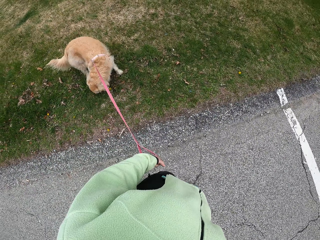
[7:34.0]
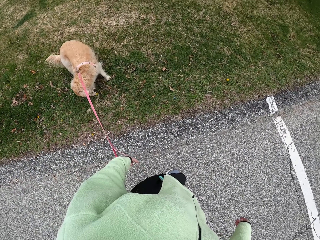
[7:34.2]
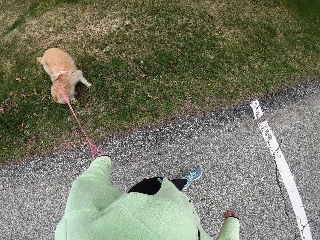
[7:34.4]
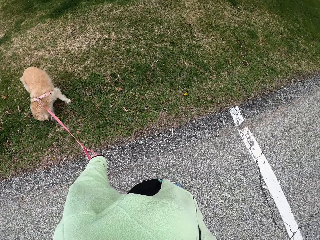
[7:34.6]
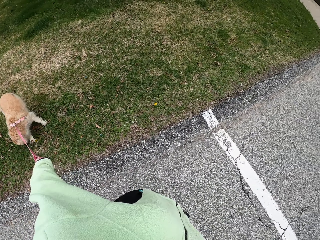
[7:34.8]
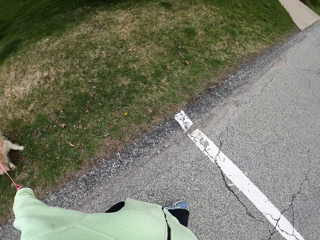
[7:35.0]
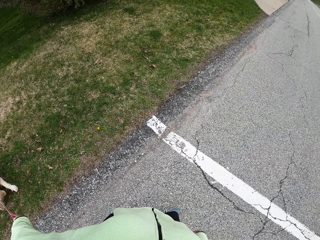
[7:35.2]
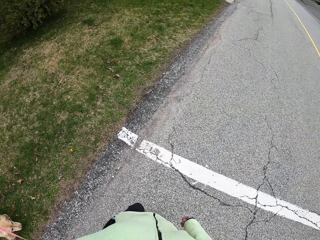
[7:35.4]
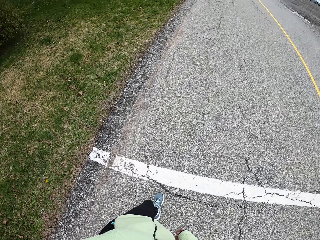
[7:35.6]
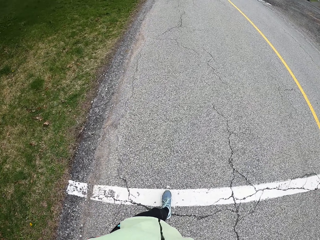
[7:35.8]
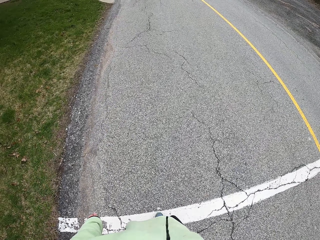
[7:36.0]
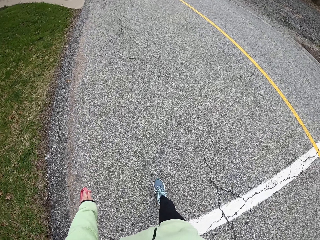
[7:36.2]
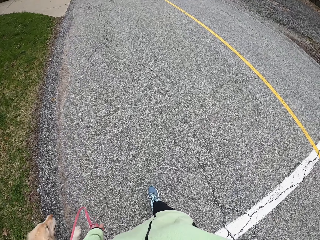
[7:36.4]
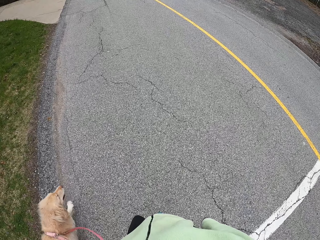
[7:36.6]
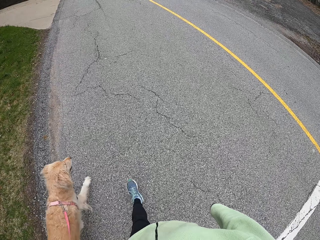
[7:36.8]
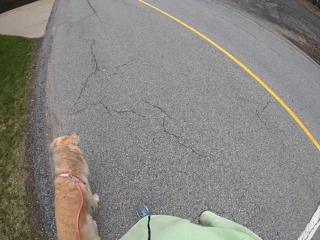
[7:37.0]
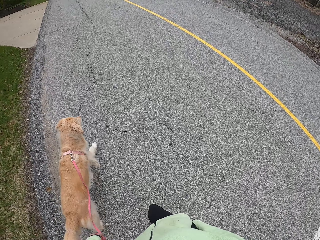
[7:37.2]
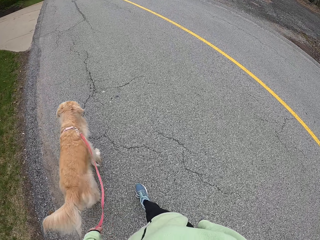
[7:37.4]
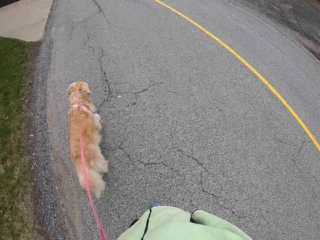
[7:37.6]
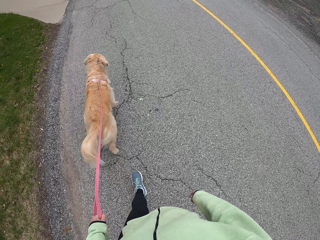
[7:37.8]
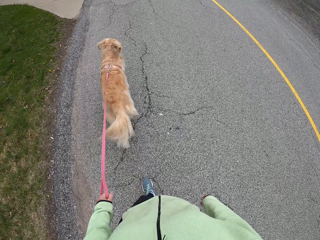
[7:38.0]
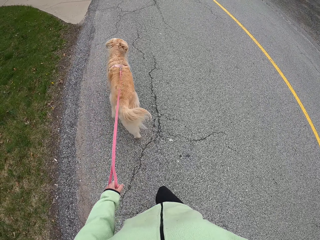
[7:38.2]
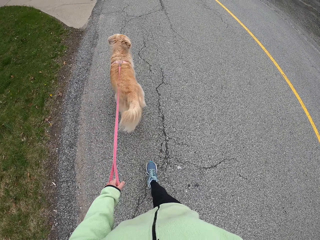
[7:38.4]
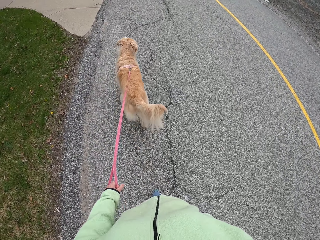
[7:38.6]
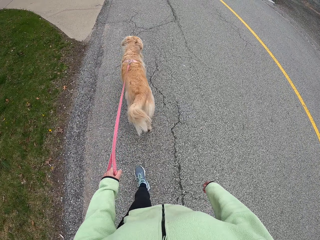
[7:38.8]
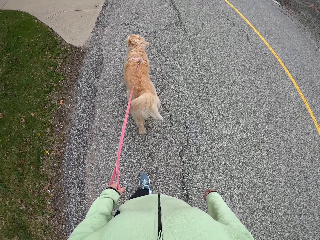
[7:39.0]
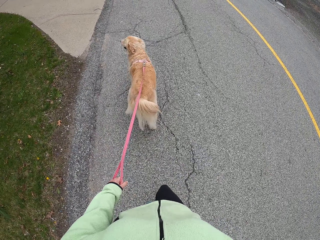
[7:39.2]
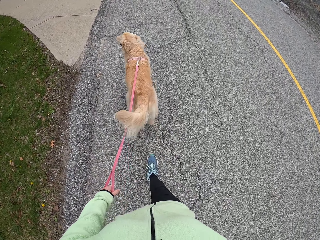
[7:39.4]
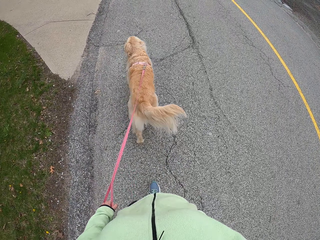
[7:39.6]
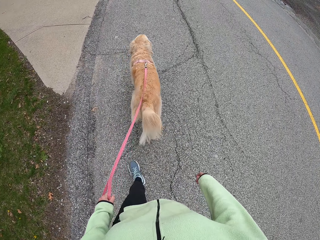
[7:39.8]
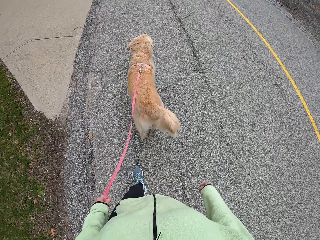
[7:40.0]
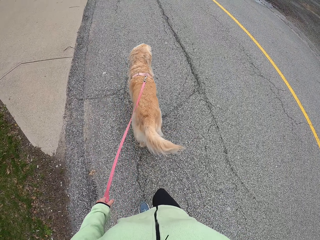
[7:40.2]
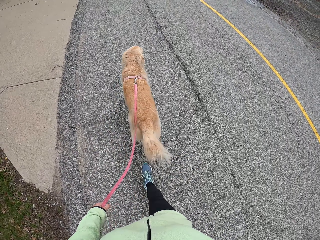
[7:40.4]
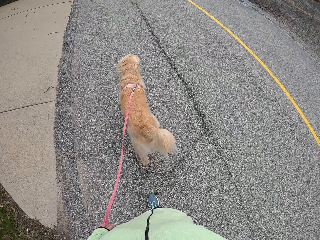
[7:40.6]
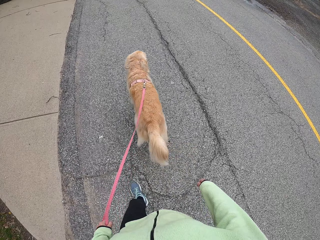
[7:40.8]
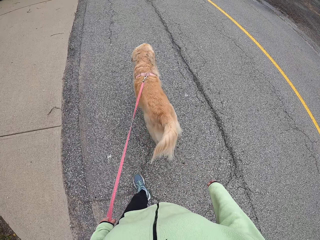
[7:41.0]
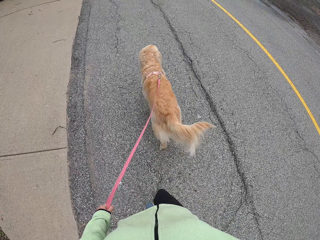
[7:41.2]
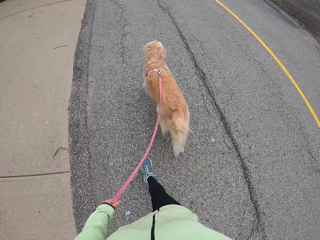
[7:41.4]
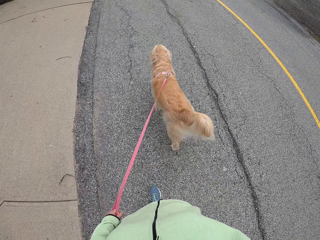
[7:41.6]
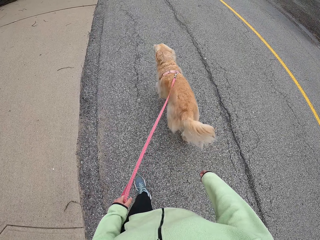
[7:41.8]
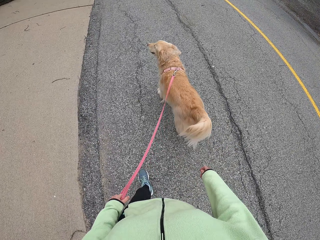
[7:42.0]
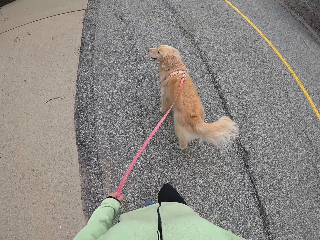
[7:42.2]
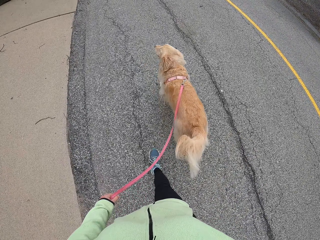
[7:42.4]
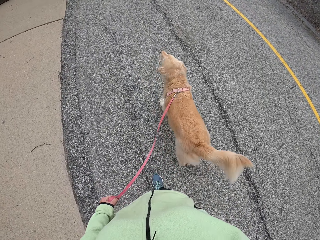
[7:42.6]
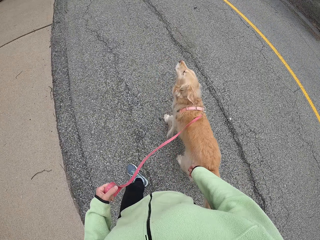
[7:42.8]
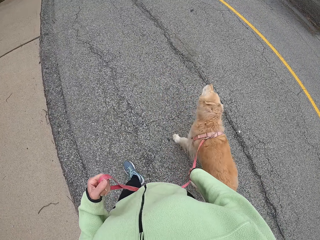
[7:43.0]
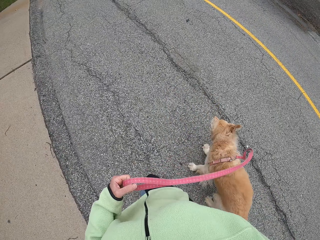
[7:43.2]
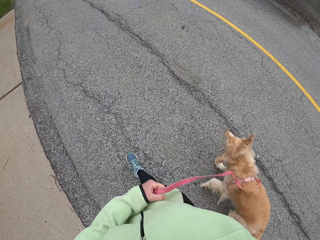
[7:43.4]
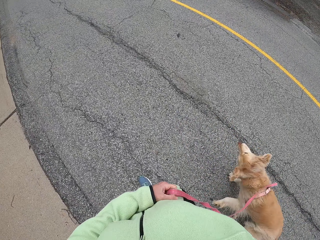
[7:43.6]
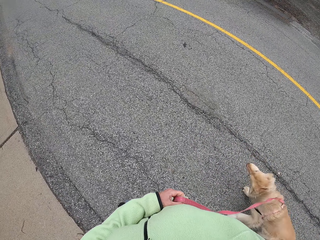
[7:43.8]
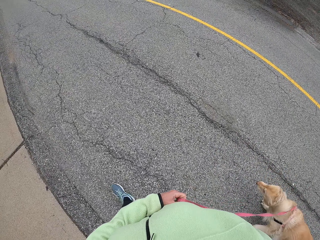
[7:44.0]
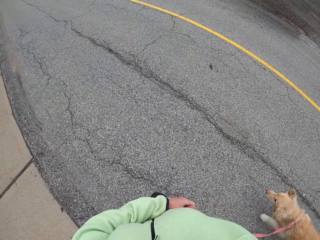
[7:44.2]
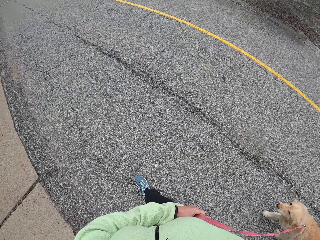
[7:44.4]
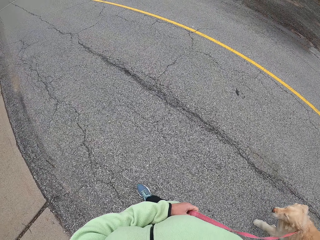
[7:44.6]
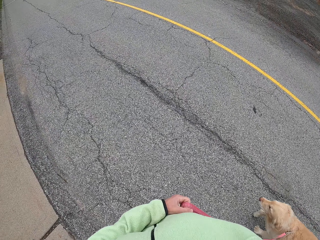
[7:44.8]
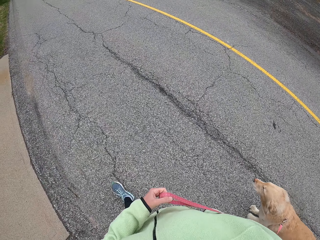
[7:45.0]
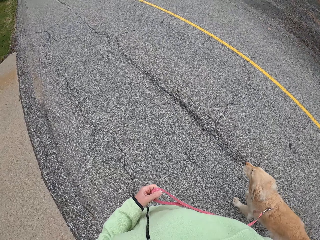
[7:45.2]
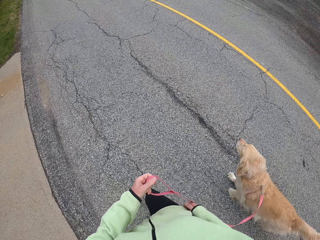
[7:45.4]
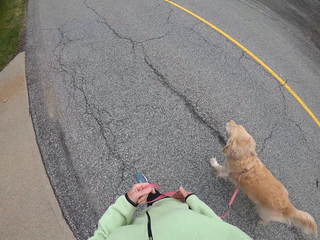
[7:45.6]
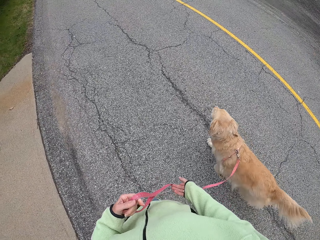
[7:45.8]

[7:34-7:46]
The camera wearer pulls the puppy on the road.

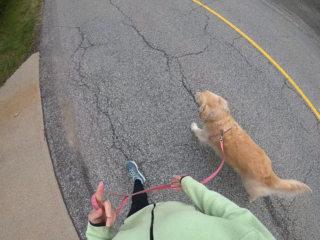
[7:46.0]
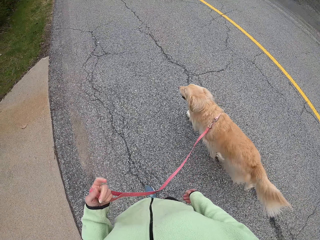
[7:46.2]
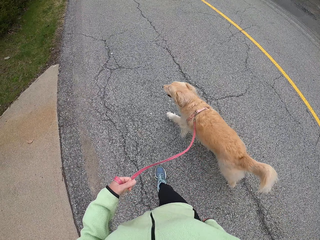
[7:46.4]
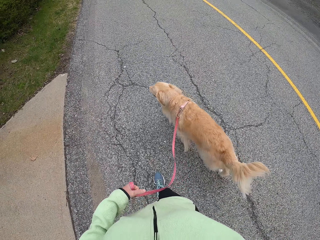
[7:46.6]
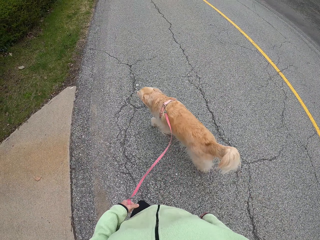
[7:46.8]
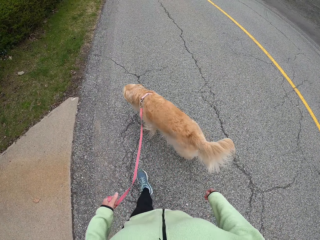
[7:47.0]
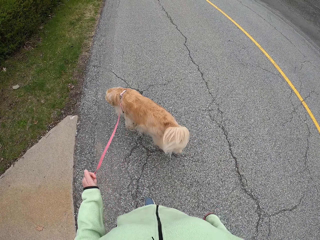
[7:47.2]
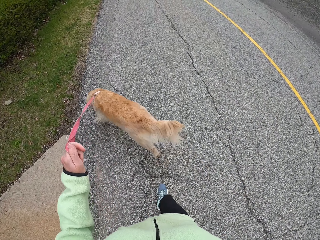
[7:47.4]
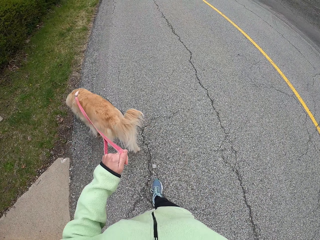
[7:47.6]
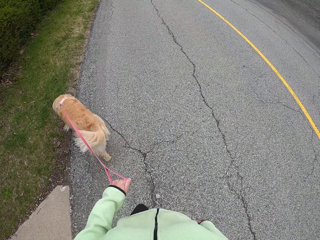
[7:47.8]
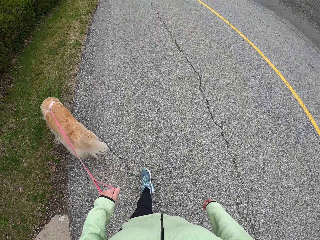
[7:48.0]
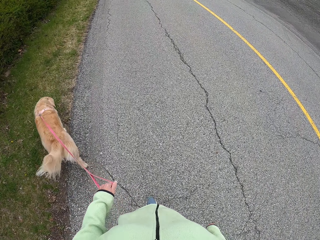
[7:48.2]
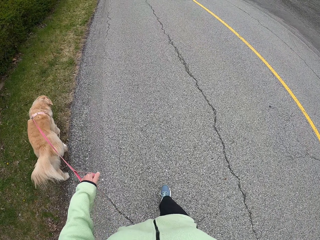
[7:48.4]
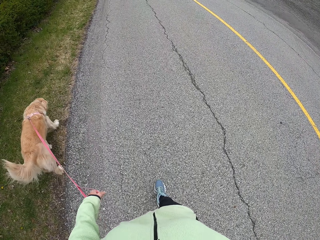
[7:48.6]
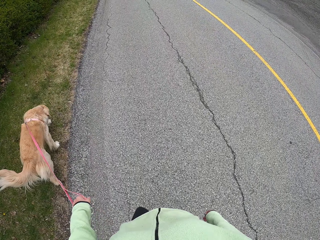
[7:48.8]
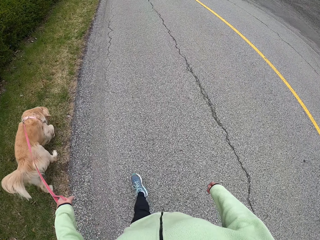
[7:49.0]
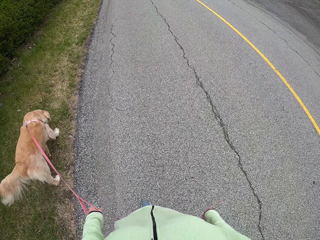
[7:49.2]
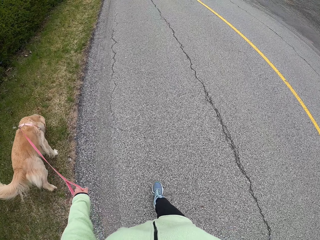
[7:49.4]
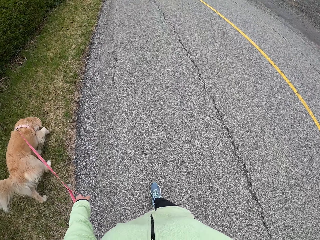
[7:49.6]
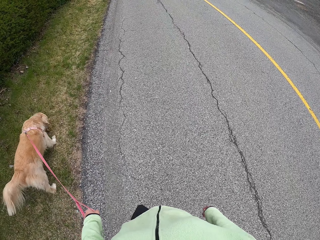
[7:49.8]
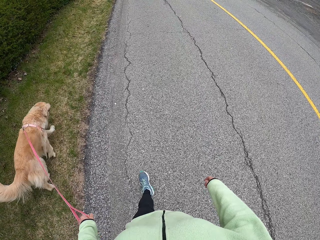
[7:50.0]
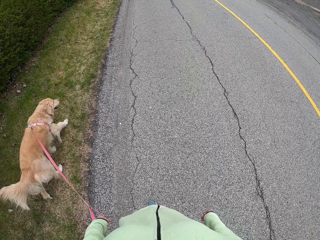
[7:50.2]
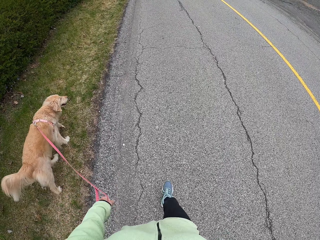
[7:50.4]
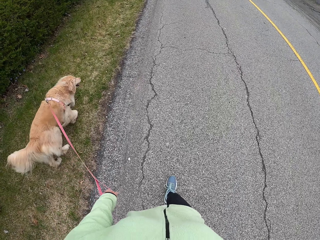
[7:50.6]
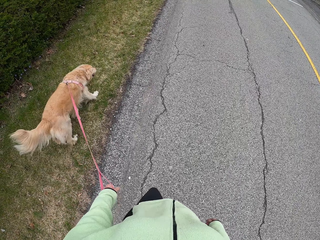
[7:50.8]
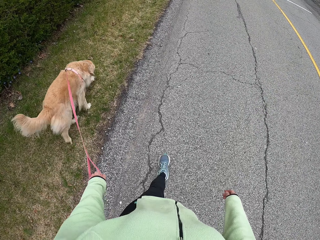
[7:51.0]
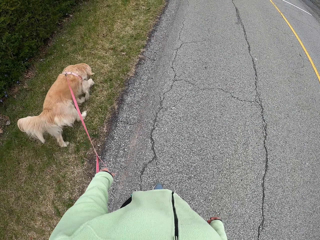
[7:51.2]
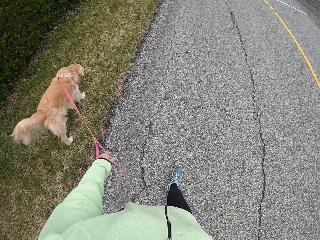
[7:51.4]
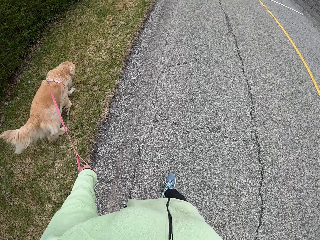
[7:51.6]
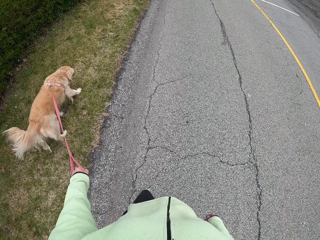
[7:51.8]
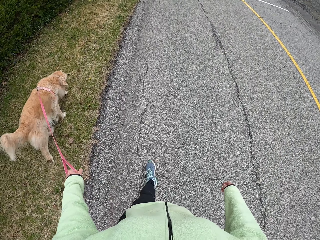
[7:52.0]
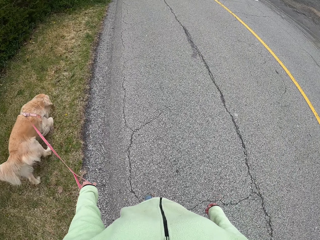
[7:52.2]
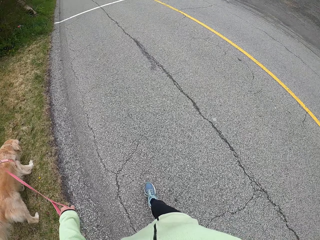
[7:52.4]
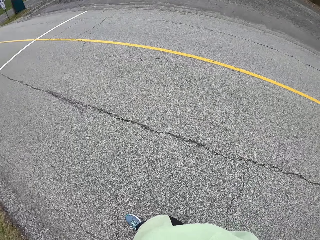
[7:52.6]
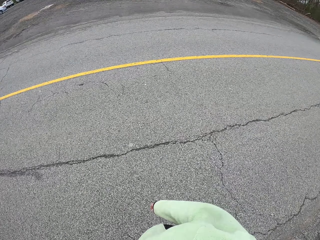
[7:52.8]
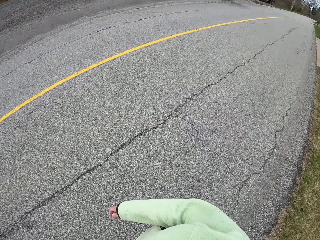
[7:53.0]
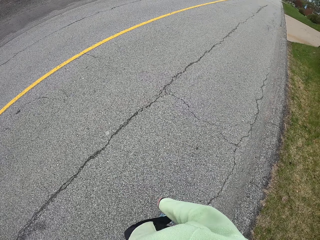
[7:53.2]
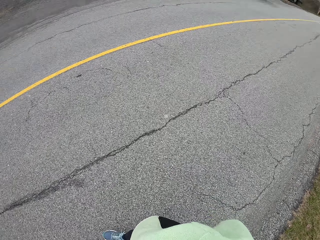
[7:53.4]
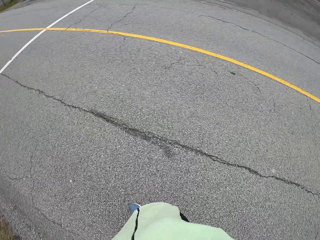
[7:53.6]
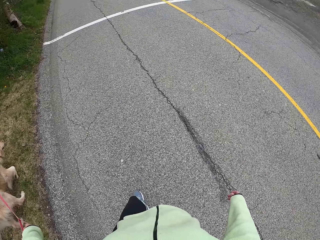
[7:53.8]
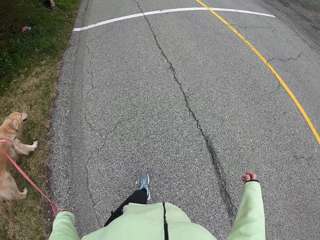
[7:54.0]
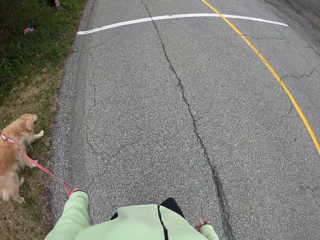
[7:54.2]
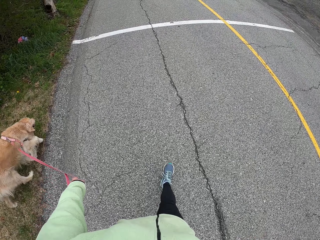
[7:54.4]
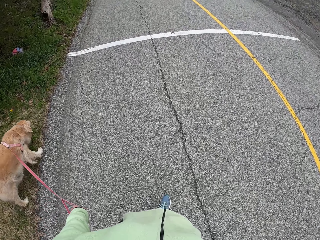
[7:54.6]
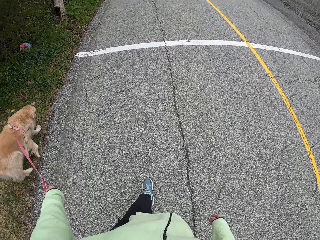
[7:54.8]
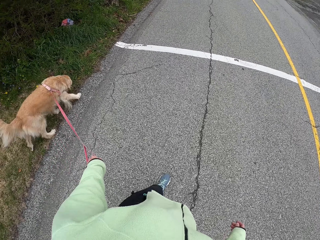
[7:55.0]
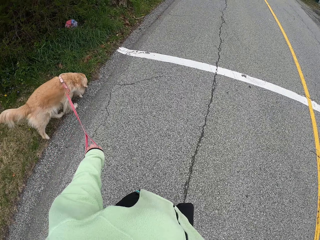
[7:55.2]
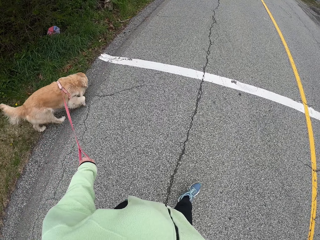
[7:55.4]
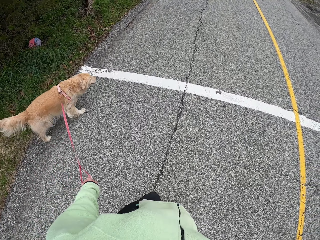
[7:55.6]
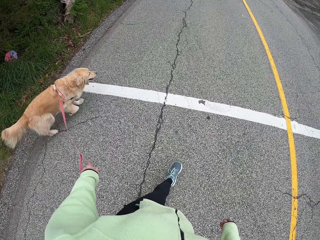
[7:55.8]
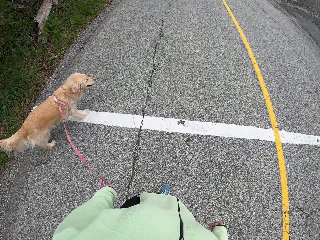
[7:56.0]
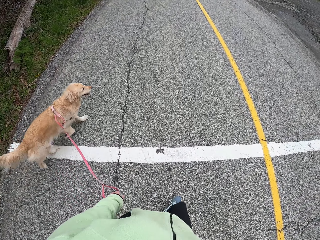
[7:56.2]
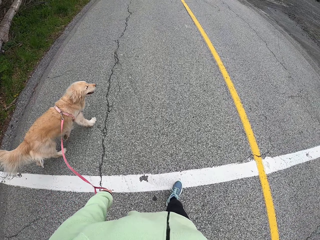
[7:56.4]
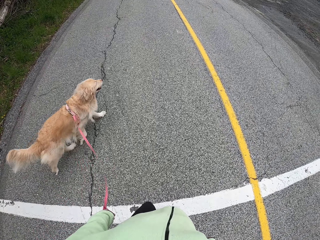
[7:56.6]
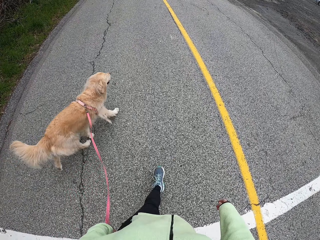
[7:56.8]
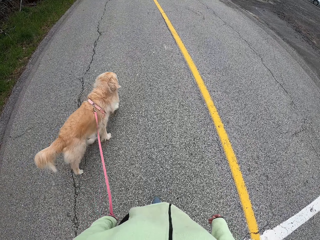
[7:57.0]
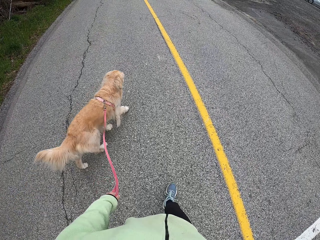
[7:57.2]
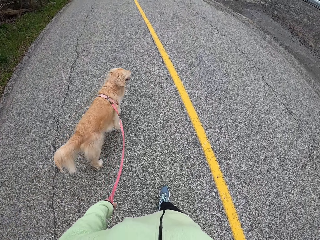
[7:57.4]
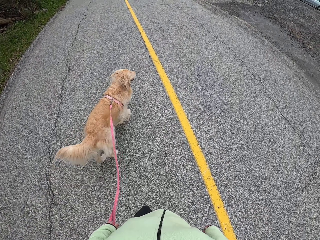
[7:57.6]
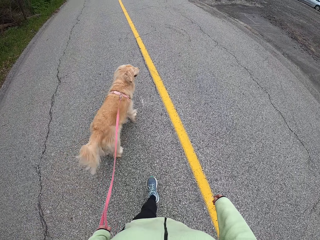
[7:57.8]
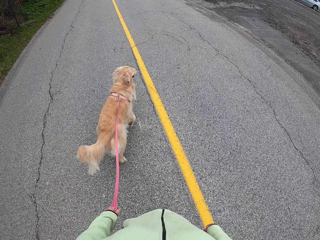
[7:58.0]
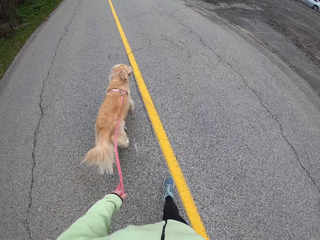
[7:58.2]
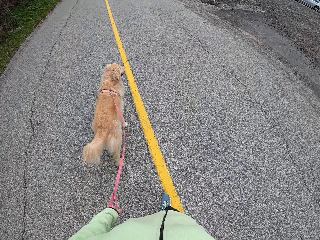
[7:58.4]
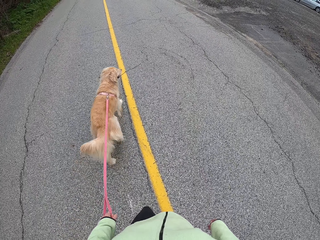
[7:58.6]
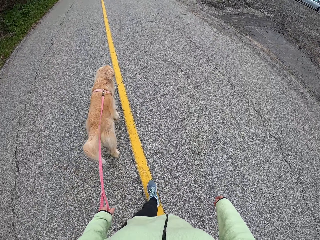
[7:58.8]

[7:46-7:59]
The camera wearer looks behind.
